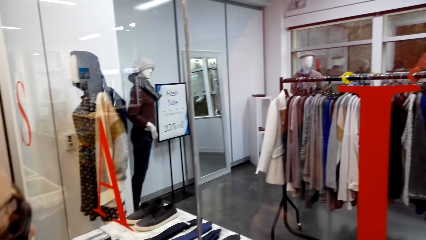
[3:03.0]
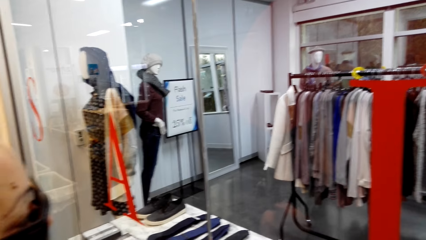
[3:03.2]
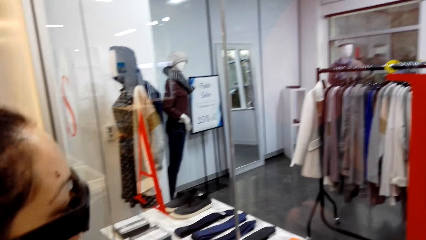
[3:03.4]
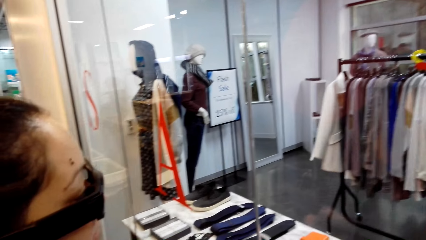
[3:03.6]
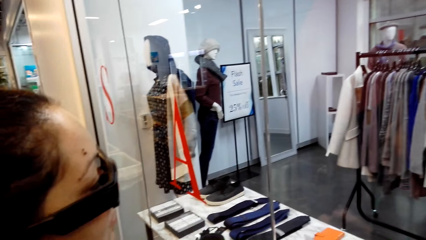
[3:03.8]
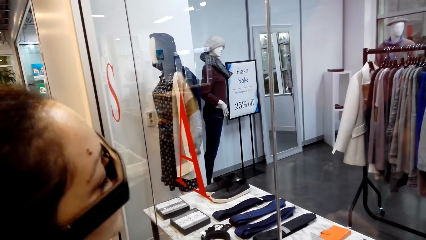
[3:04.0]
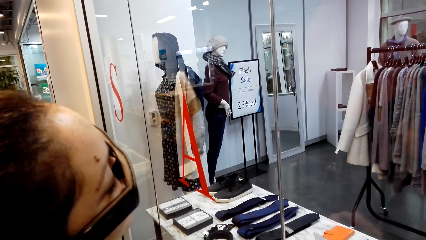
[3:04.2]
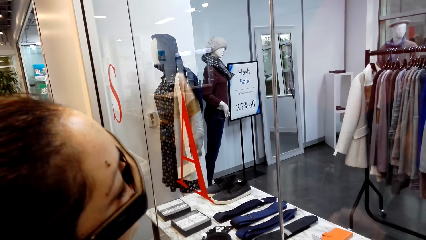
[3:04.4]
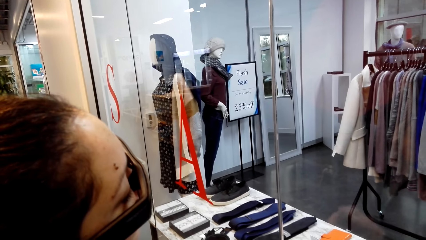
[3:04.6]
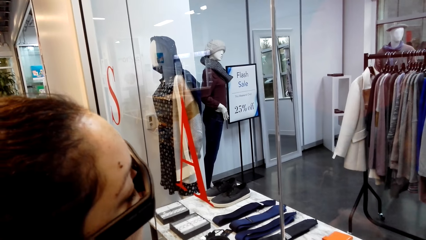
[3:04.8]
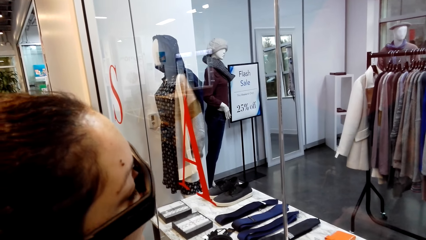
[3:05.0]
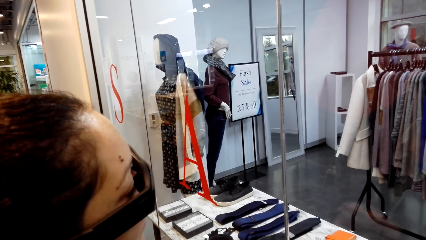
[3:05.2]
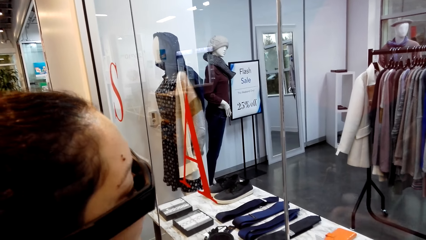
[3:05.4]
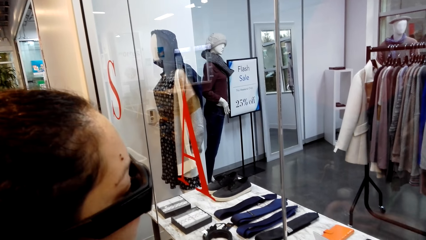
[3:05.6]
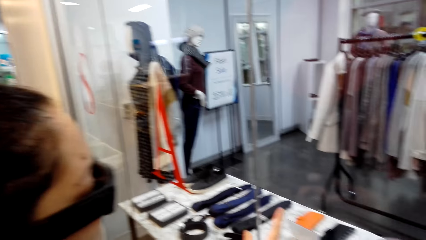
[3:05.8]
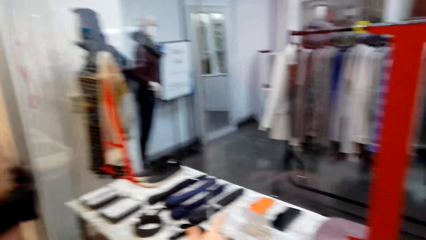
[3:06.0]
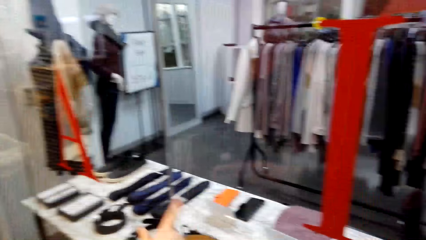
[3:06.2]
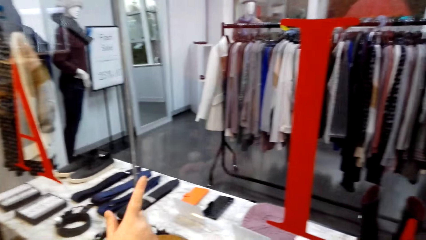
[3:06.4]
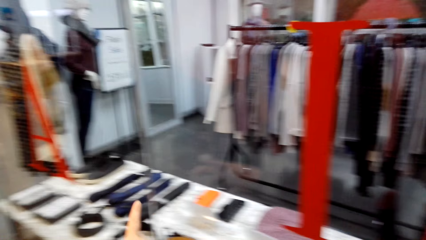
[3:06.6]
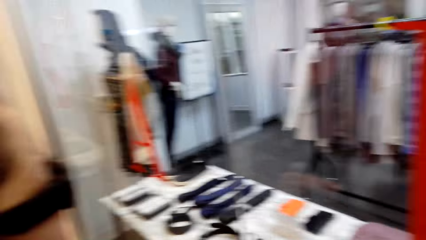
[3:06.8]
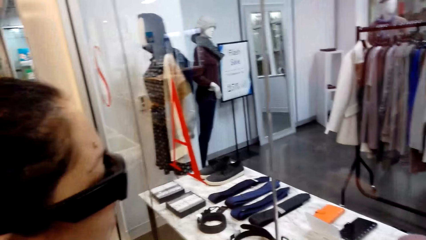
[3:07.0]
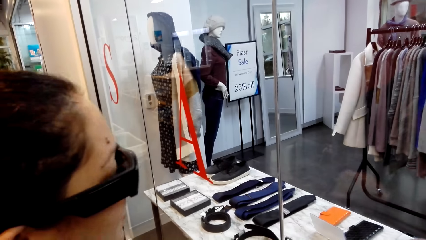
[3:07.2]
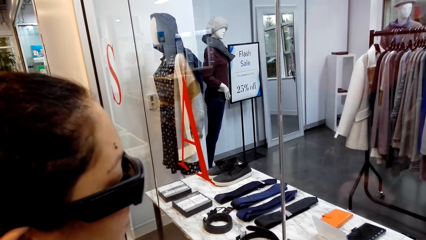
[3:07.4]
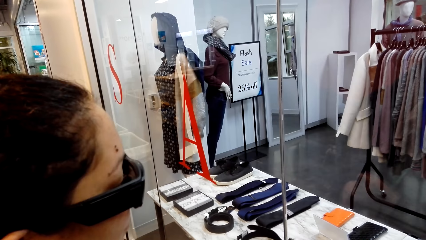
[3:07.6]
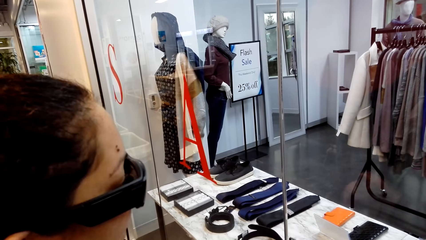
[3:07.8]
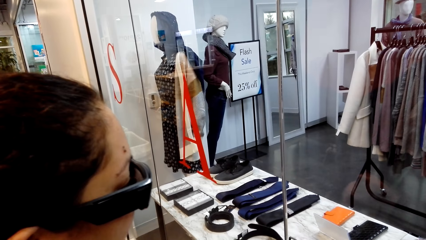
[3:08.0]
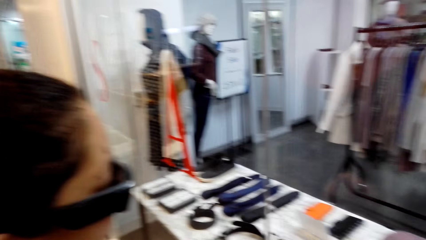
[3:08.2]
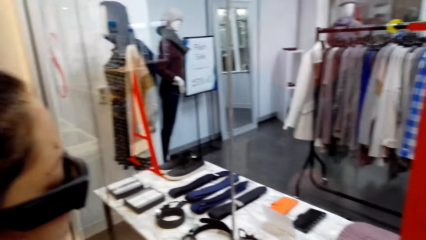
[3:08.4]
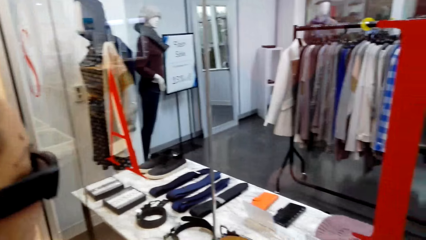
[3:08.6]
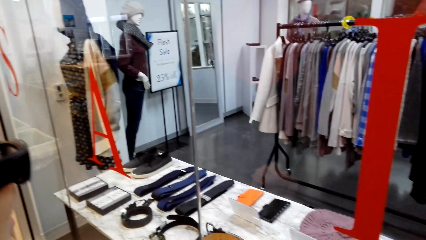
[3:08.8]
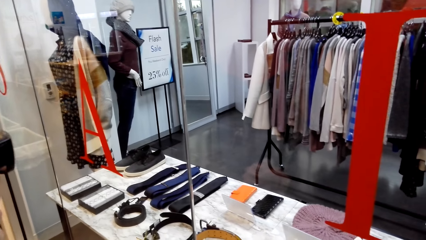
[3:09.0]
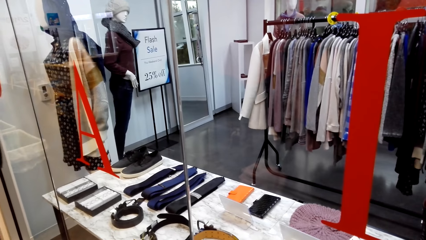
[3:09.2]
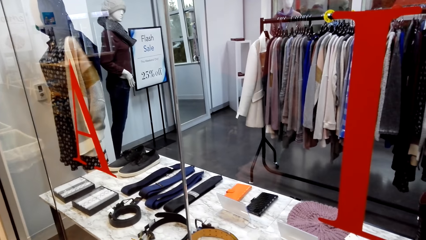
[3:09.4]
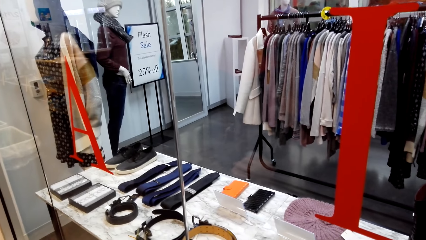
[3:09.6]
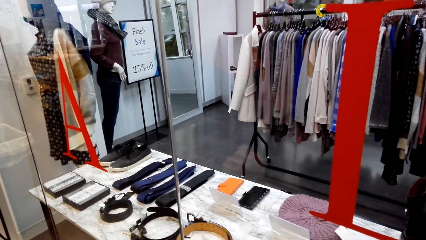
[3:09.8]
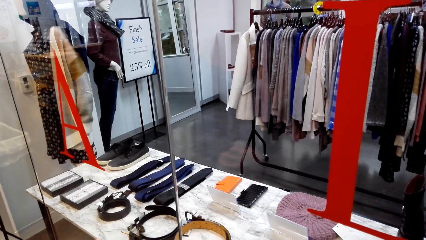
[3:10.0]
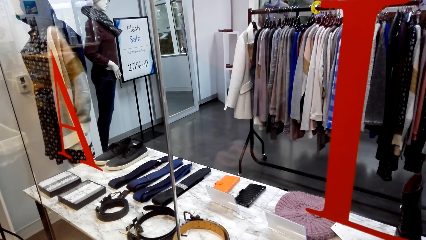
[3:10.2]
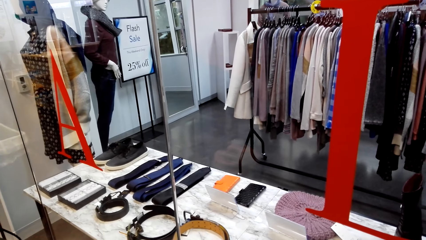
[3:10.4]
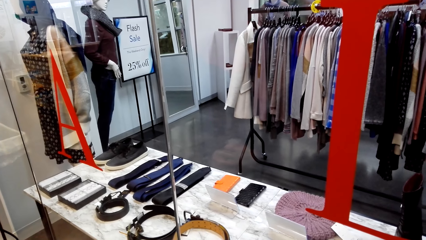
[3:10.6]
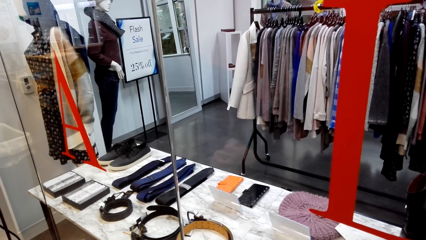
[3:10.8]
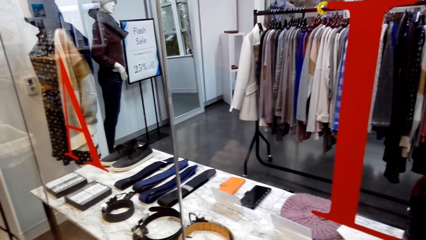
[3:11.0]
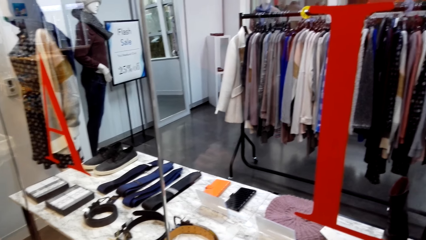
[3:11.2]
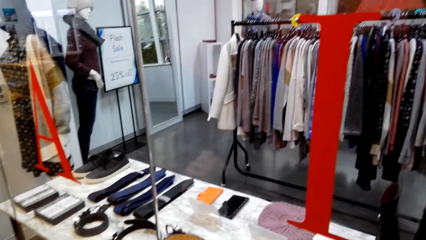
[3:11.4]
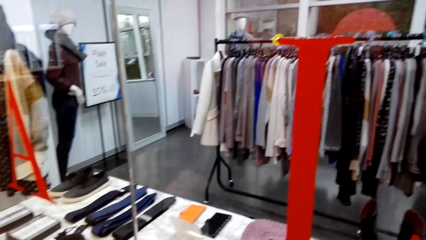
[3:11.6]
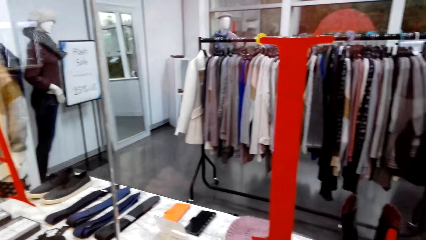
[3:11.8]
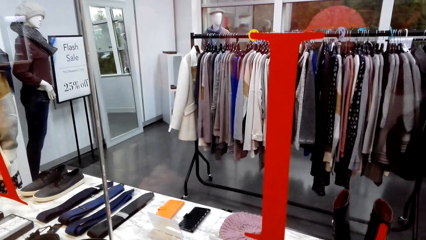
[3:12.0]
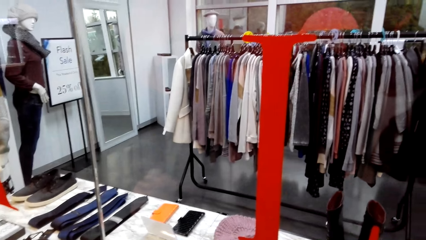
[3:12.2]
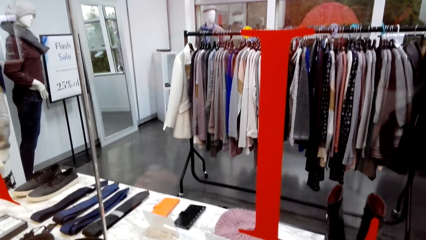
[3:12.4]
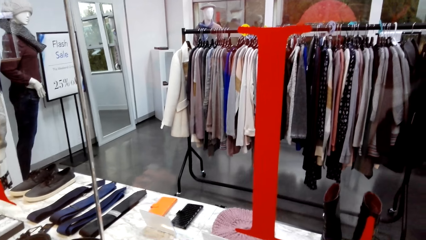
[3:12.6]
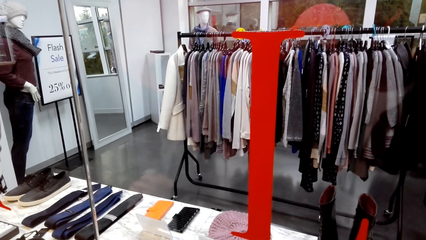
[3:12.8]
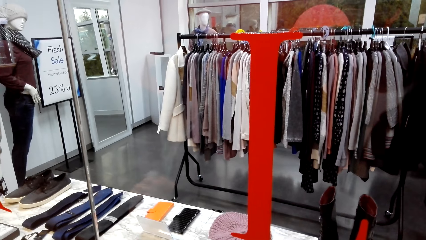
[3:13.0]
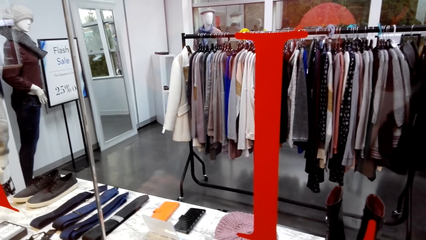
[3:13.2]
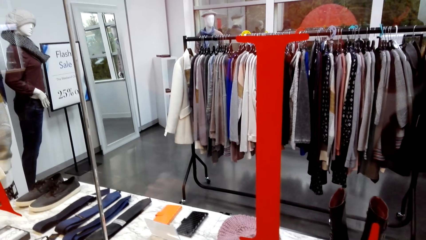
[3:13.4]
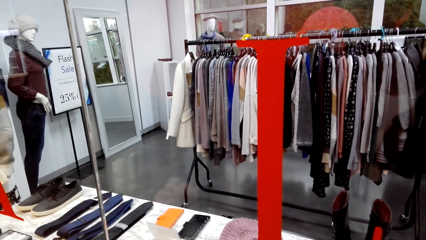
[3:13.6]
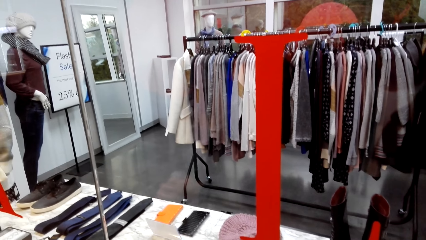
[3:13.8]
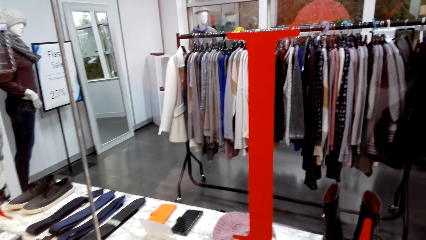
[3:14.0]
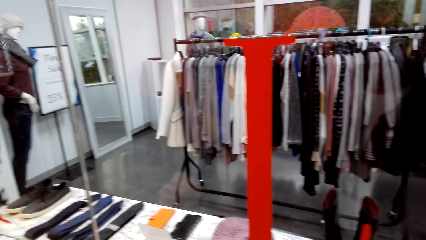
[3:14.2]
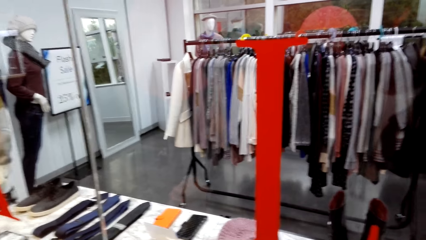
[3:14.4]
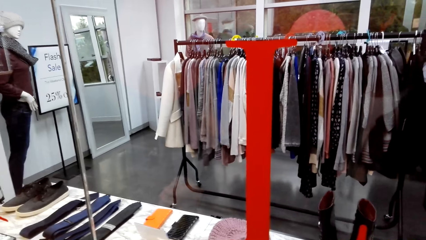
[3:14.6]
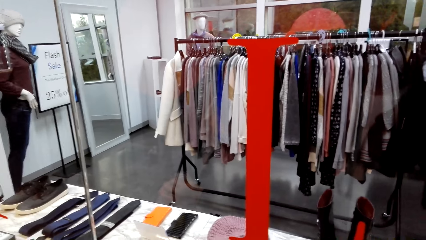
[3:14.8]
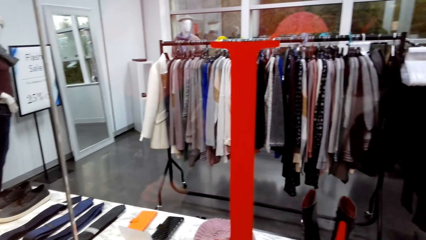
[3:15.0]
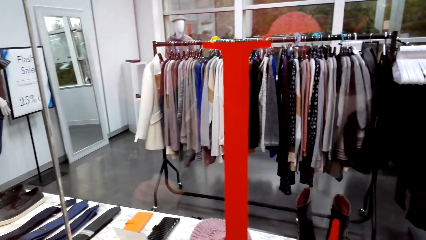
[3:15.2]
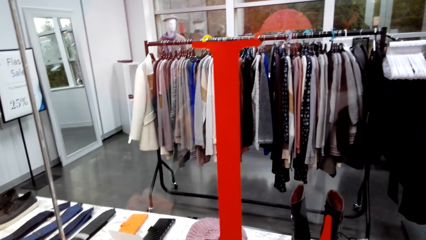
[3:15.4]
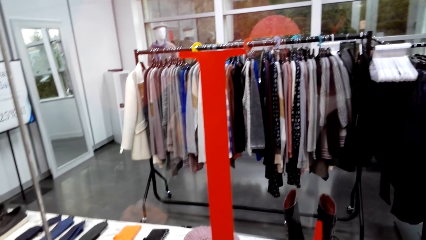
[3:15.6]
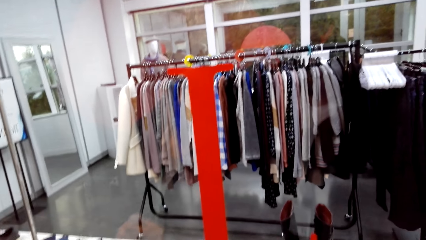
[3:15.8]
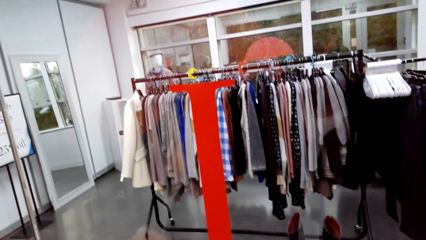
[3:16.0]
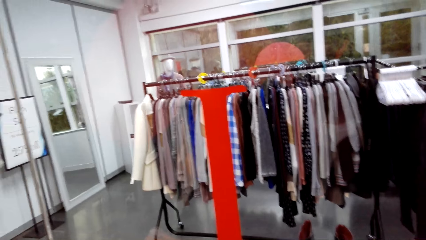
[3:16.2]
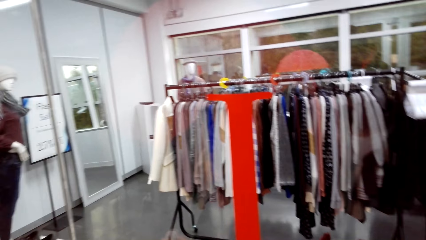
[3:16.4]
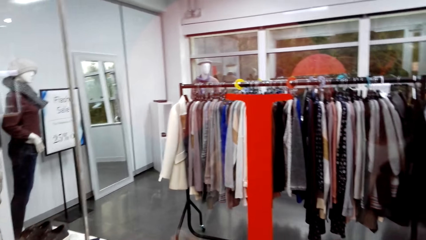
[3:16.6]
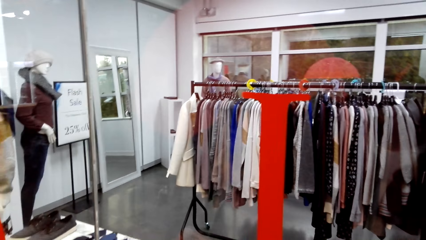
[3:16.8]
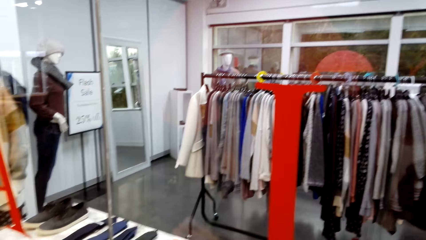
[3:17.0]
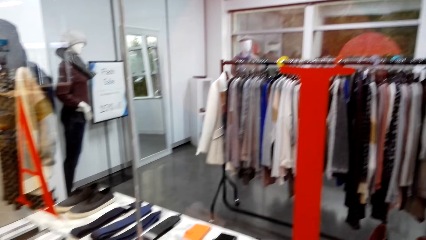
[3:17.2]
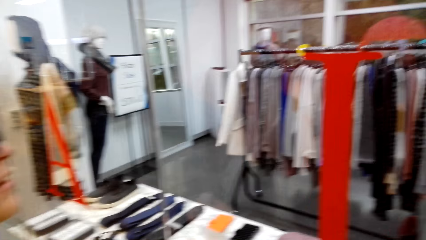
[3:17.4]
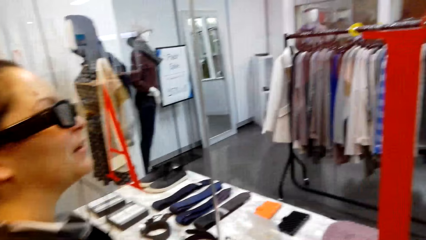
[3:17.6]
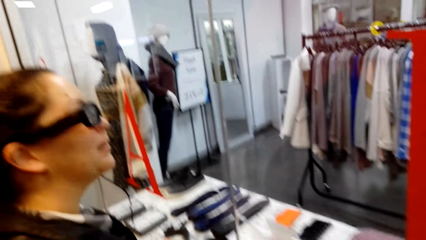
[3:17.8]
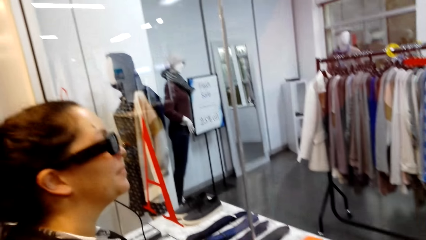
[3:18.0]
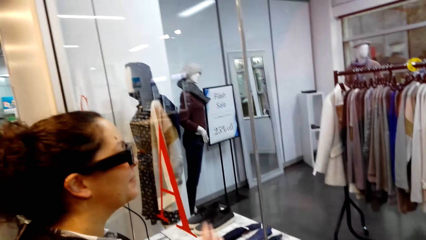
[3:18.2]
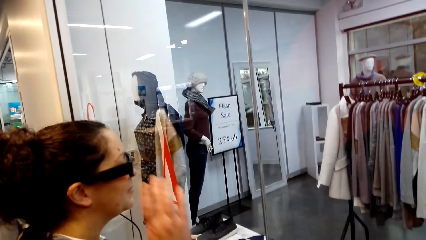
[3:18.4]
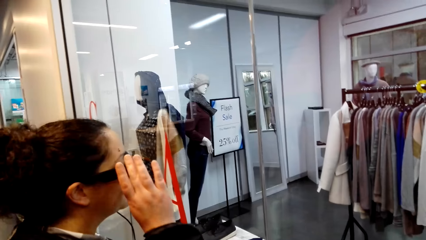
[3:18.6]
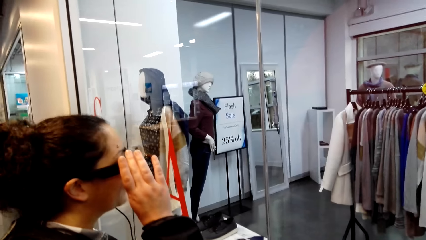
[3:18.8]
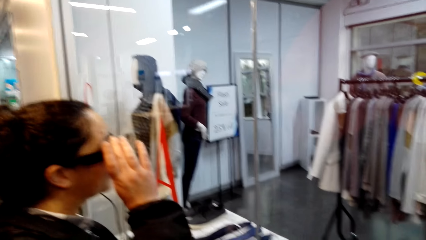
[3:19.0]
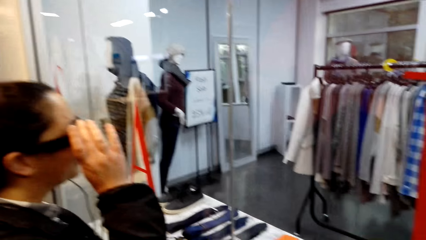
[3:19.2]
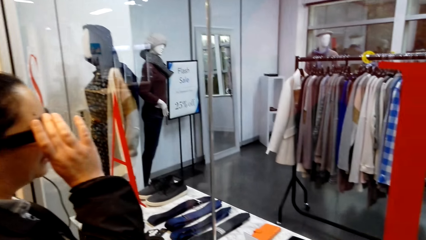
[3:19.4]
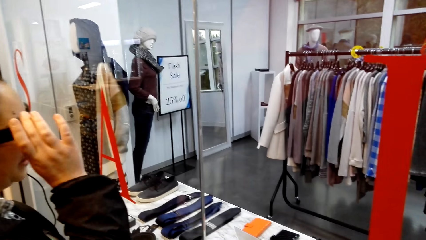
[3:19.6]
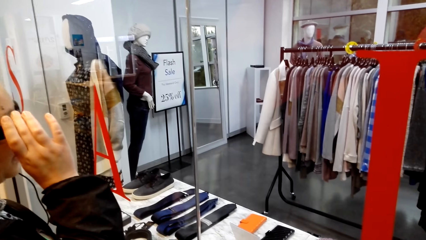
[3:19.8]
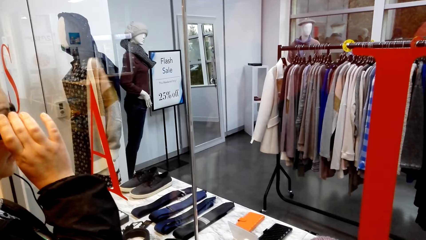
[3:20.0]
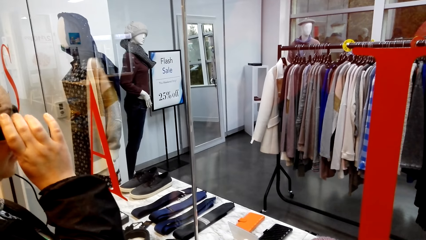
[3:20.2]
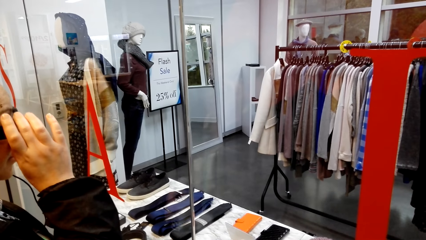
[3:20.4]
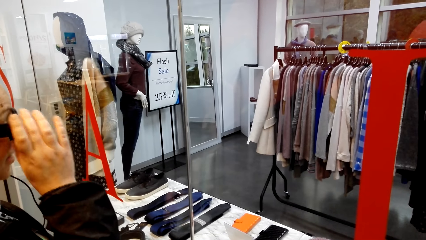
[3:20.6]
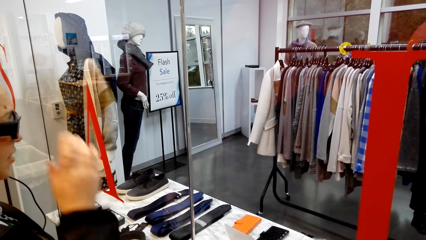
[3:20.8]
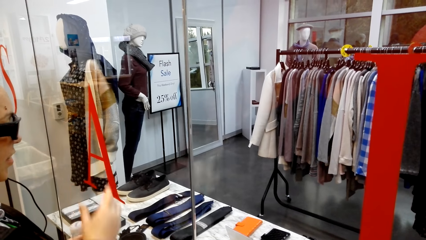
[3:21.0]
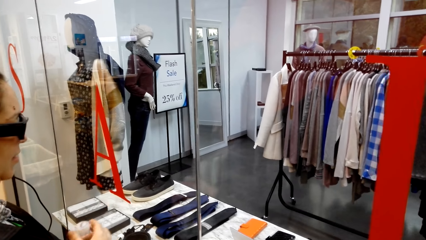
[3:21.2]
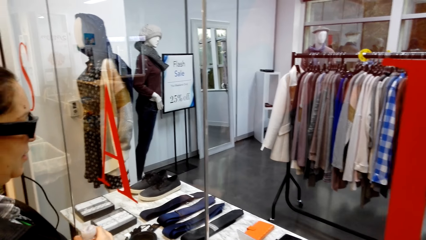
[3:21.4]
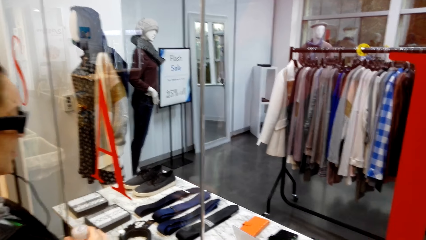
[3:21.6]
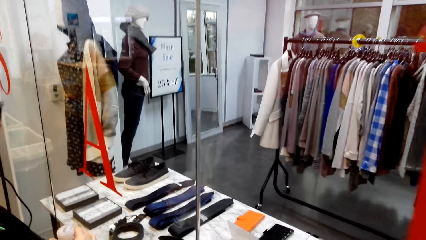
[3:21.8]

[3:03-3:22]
A woman looks around. The camera wearer dialogues with the woman. They use gestures and look around. The woman stands close to the camera wearer. The woman looks around and adjusts digital camera glasses.
